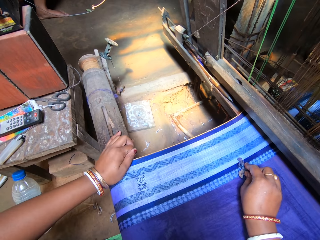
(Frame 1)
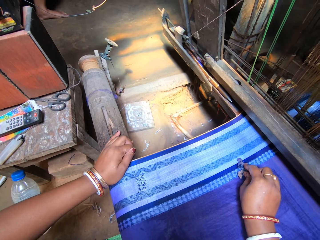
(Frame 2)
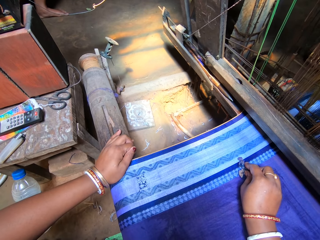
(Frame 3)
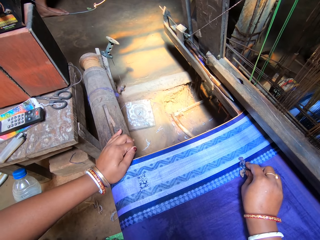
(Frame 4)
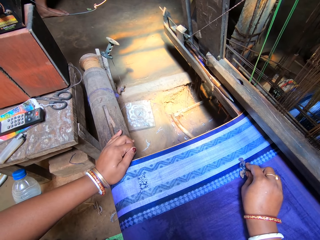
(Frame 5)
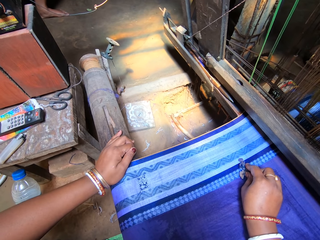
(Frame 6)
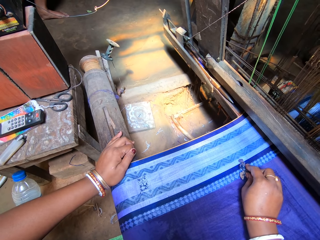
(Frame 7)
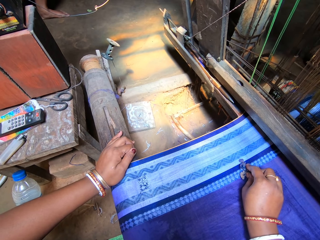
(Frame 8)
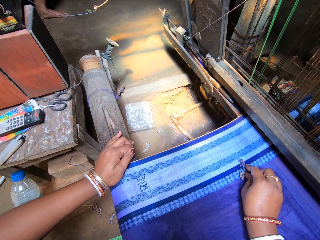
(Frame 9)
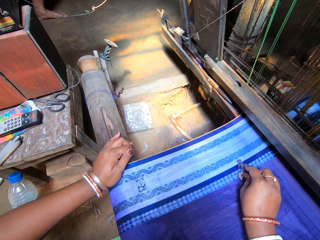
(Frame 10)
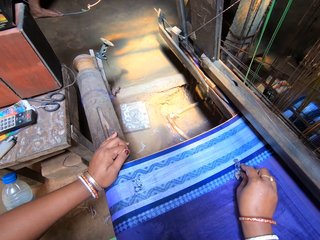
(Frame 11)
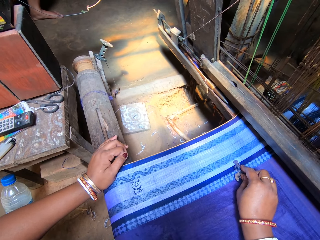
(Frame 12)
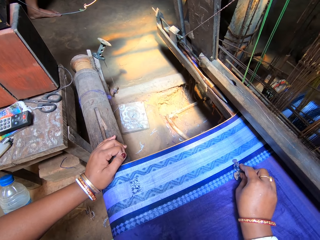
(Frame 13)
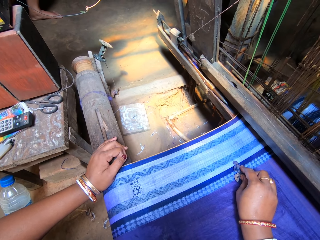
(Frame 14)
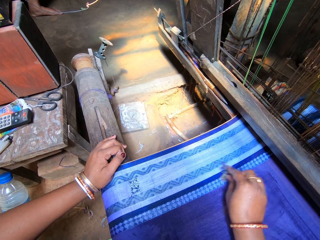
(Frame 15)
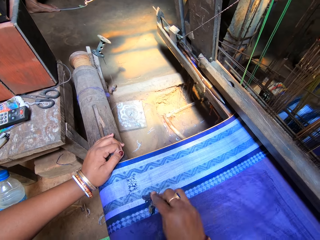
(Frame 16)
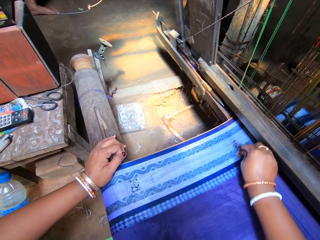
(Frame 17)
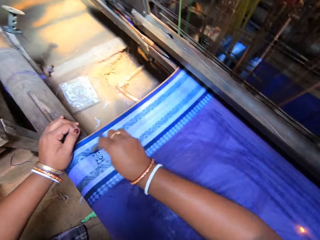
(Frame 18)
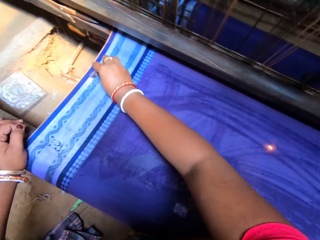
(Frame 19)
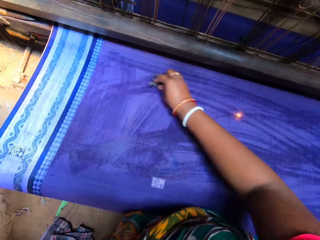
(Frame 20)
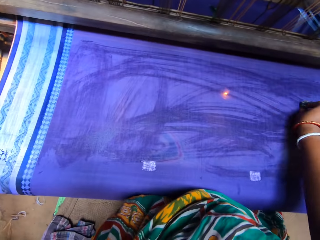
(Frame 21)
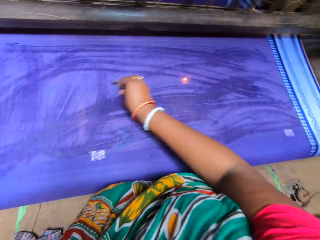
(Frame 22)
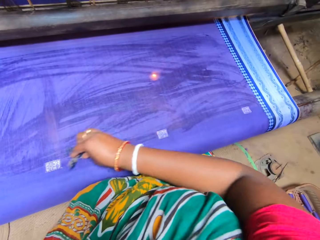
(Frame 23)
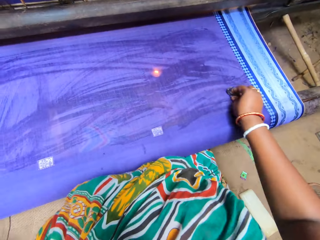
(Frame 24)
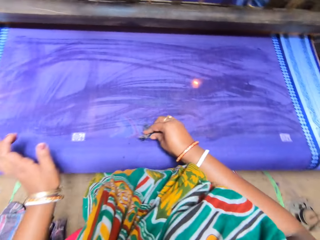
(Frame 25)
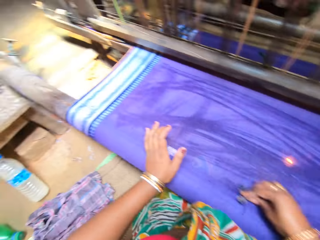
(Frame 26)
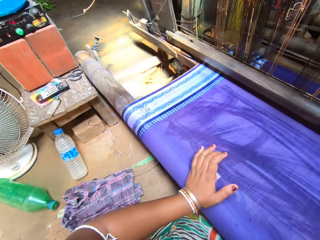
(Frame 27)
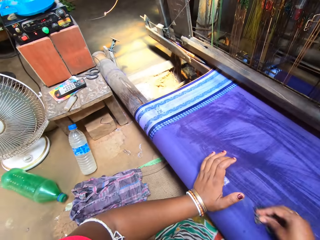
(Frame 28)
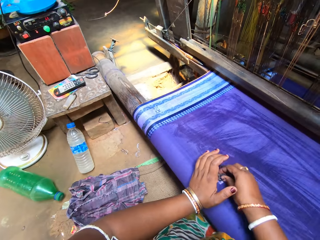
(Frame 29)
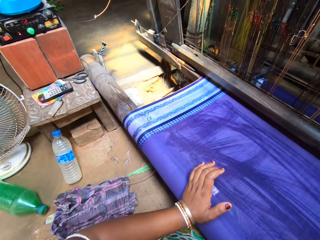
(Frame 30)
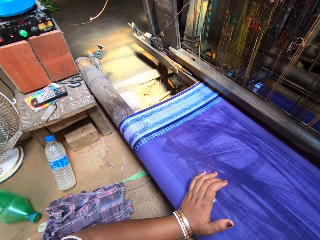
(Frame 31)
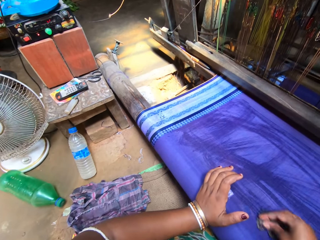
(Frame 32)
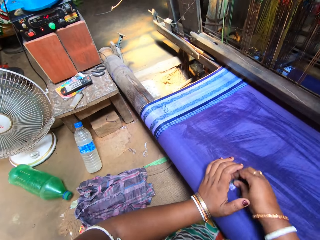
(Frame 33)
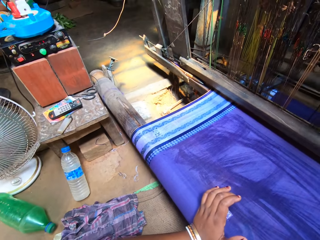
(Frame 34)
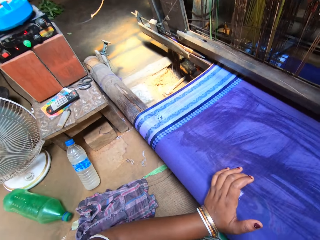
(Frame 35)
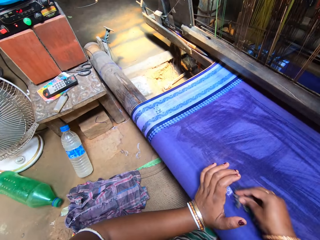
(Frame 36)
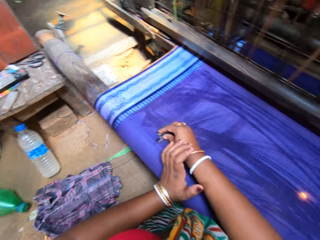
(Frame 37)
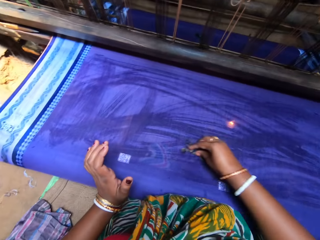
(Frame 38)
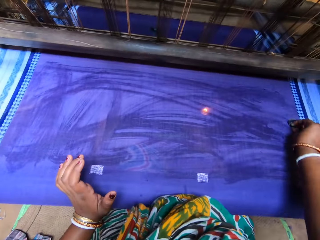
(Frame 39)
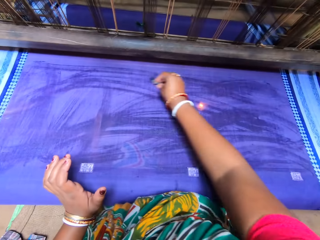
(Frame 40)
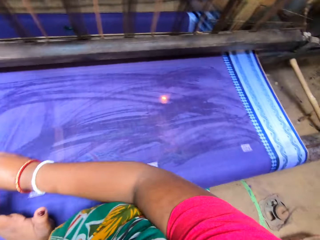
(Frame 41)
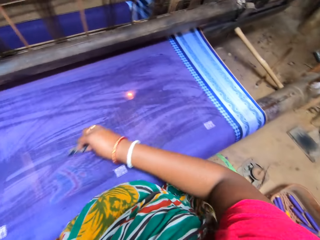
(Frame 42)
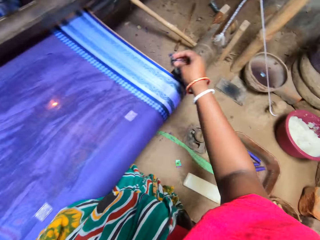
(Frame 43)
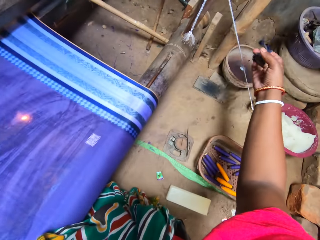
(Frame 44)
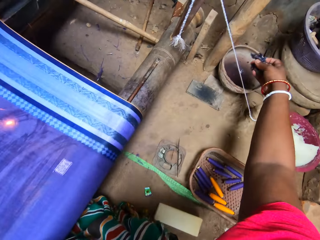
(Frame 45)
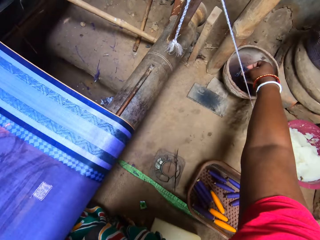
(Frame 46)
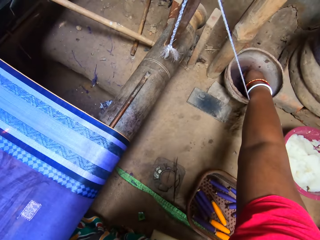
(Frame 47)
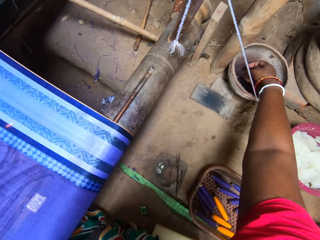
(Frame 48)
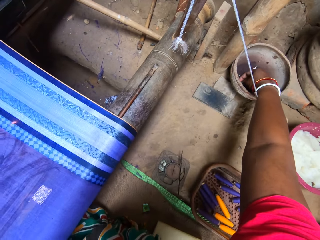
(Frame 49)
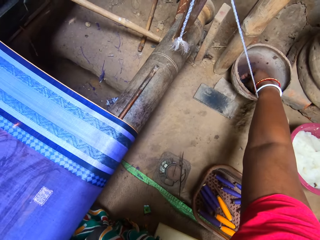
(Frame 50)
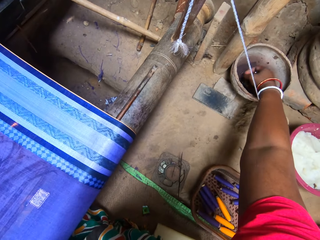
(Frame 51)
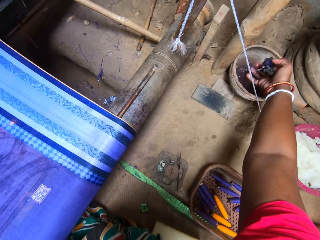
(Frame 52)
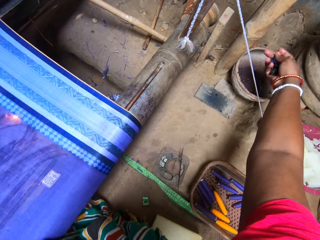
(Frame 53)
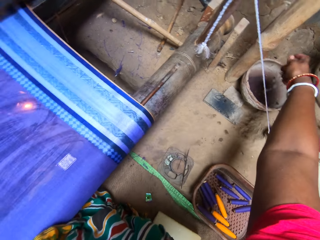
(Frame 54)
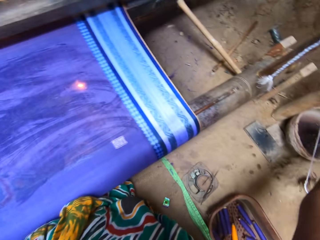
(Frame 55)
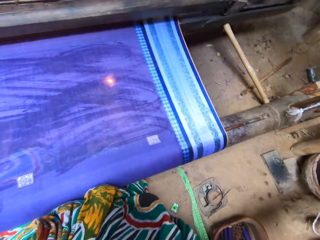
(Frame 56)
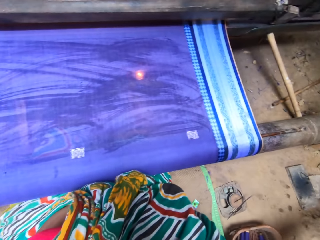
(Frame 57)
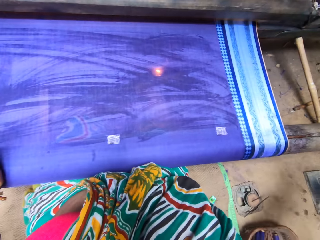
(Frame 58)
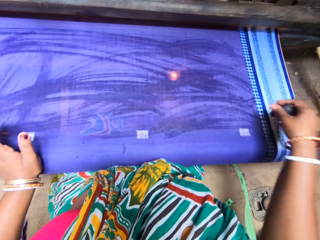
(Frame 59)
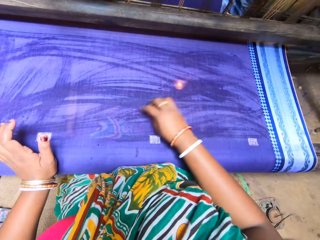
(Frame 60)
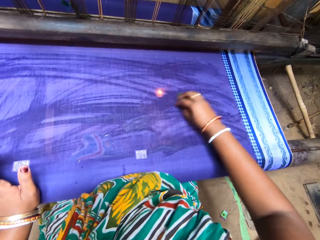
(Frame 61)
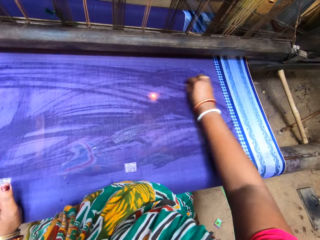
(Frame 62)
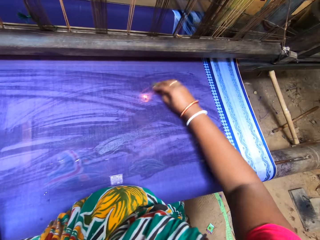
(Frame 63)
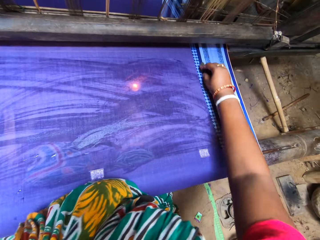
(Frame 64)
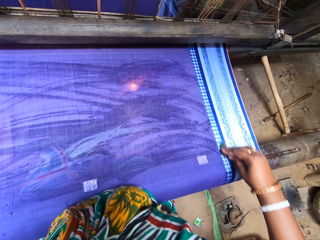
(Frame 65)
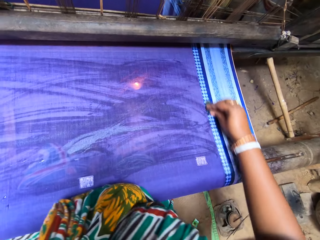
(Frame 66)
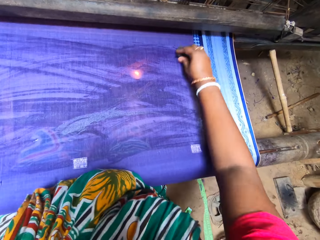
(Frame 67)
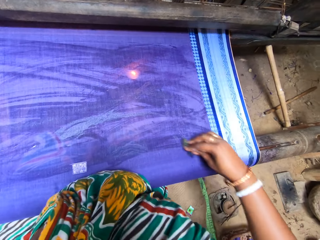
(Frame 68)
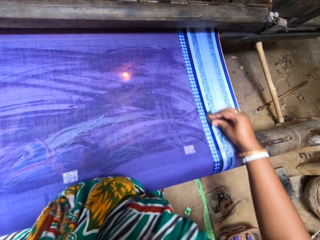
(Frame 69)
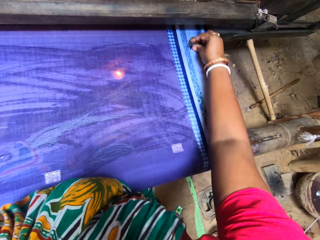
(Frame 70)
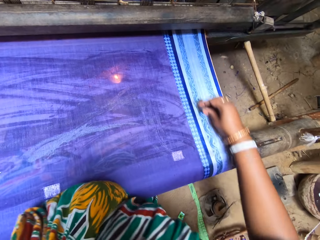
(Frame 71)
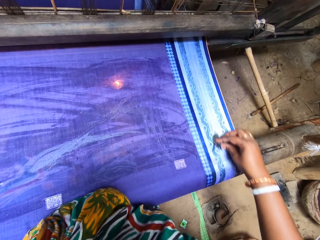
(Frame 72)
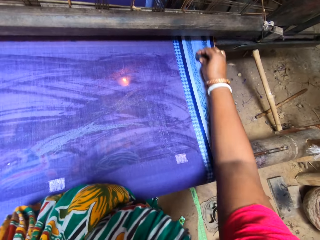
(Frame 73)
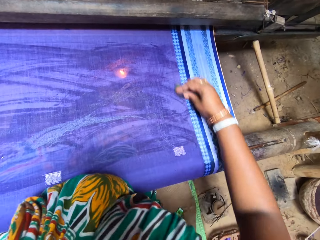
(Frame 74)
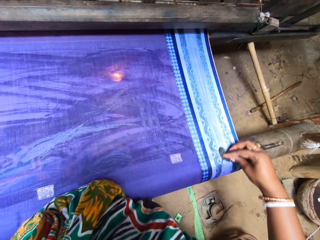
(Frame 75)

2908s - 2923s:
The camera wearer rubs the cloth across the fabric with her right hand. She spreads water on the fabric. She dips the cloth in the bowl of water on the ground with her right hand. She squeezes the cloth with her right hand. She removes her hands. She rubs the cloth across the fabric with her right hand. She spreads water on the fabric.

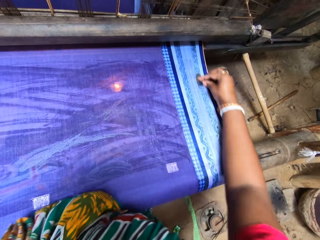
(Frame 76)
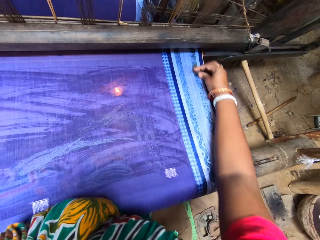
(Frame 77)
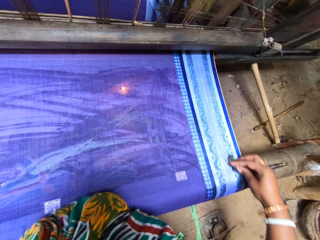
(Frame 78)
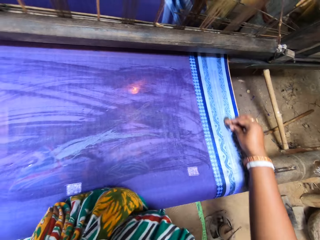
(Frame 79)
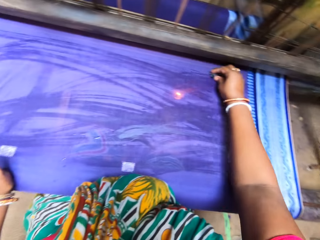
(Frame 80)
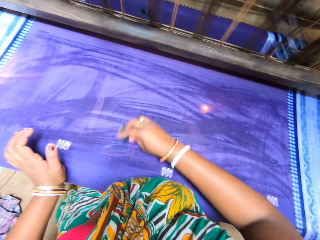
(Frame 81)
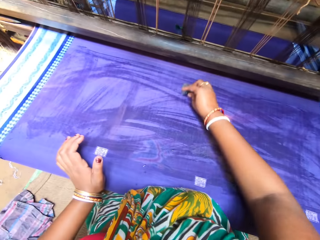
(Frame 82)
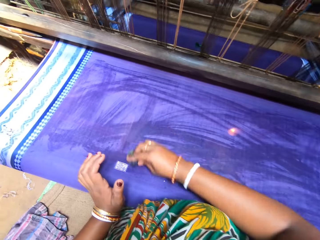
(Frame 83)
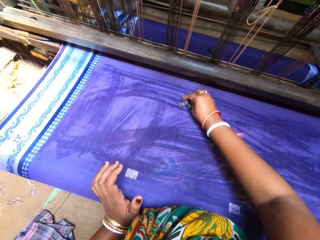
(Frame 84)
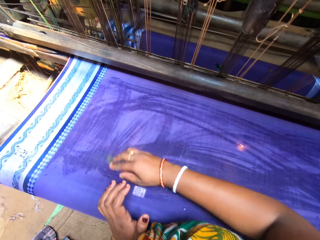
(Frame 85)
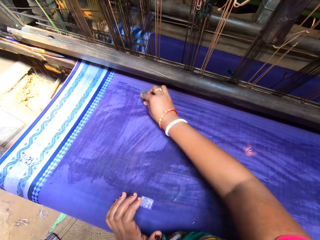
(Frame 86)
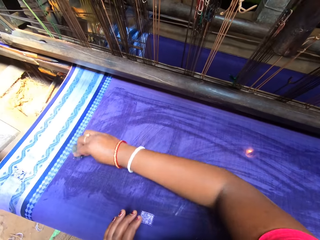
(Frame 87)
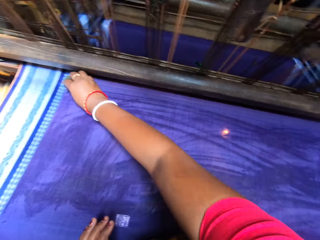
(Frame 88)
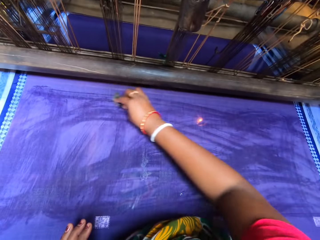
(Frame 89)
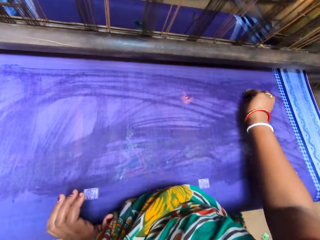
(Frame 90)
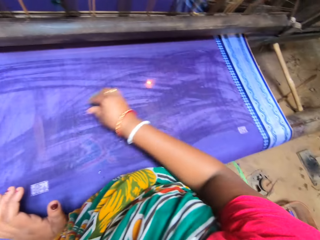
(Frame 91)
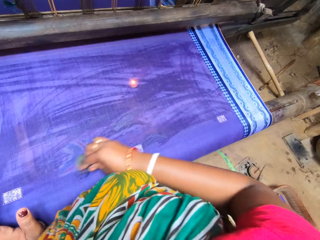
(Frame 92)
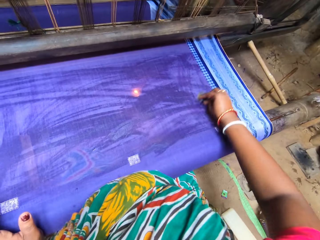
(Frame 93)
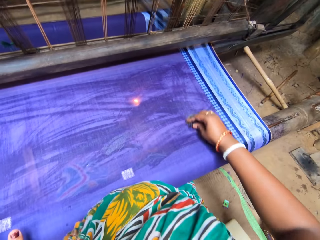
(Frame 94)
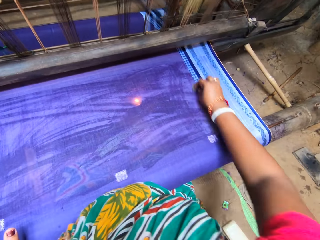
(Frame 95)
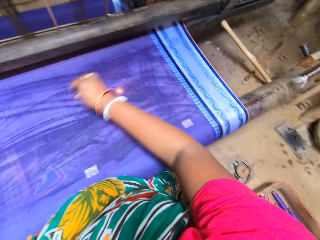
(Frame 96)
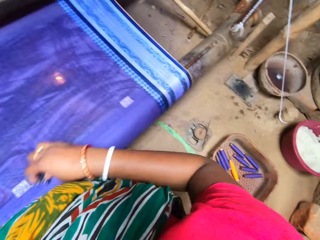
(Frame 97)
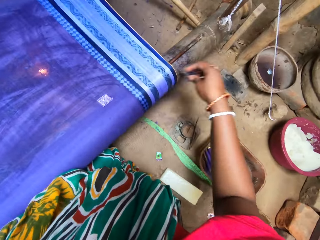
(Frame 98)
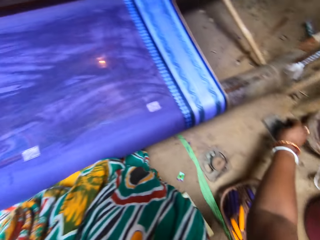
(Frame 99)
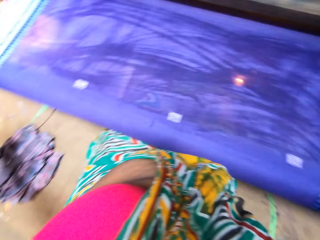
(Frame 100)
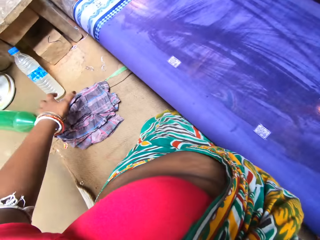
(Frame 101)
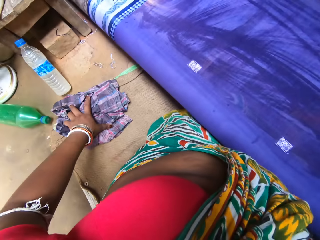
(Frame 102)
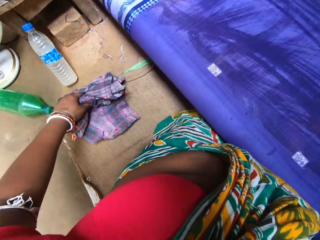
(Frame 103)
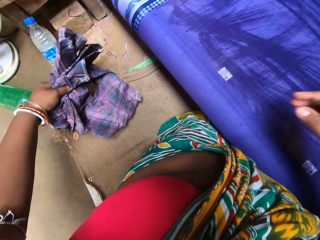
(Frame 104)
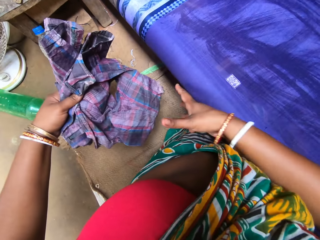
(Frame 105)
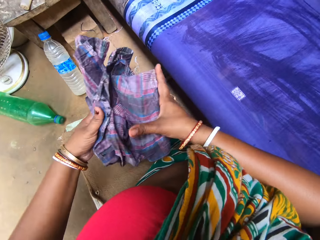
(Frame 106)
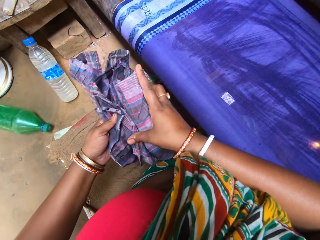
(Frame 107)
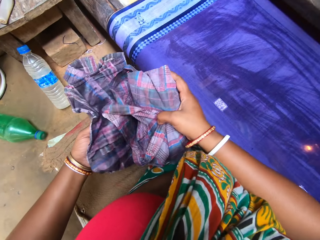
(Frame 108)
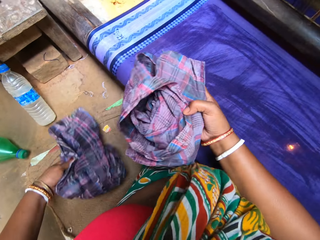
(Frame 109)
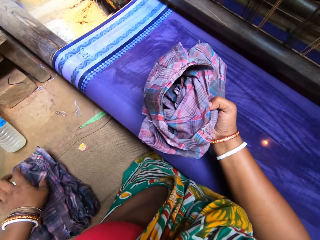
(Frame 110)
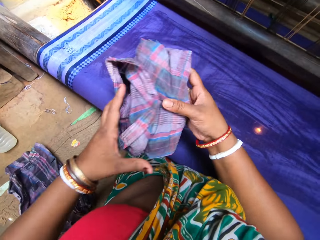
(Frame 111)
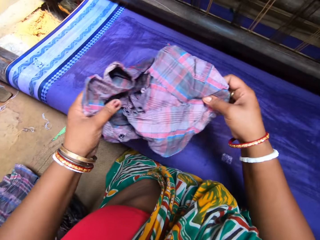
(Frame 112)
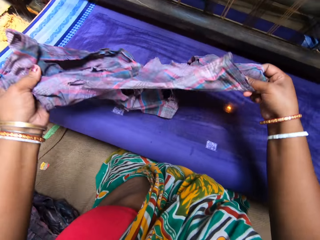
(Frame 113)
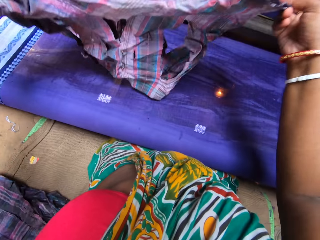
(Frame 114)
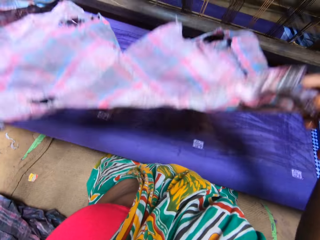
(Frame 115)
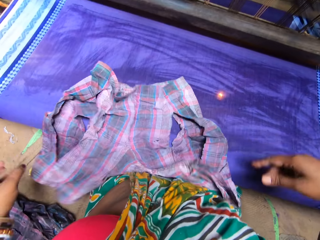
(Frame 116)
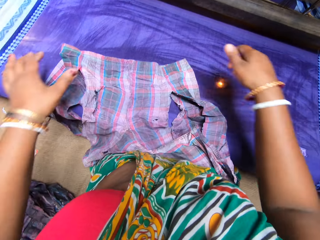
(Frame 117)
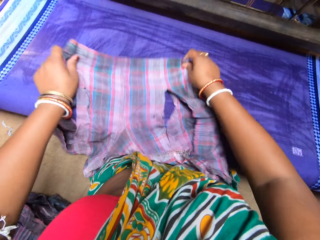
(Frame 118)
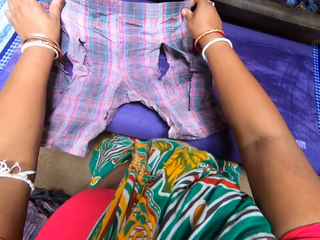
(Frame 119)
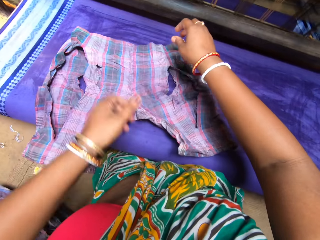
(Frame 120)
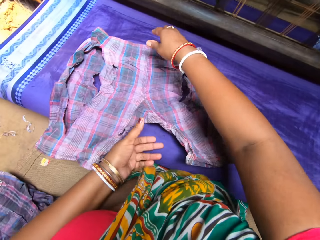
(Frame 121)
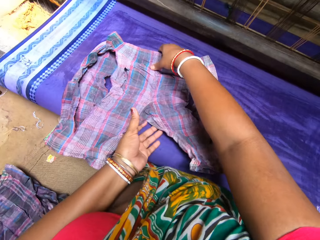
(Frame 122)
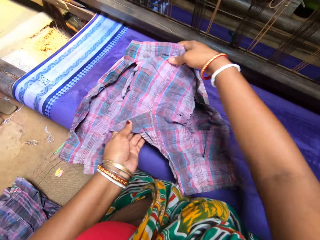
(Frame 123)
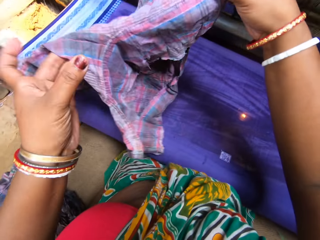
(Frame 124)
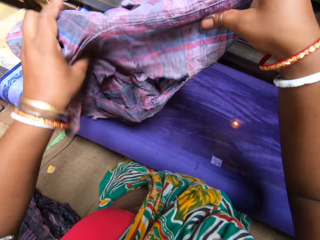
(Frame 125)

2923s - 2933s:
The camera wearer drops the cloth on a wood on the ground with her right hand. She removes her hand. She picks a pair of cloth from the ground with her left hand. She drops a cloth on the ground with her left hand. She unfolds the cloth with both hands. She spreads the cloth on the fabric with both hands. She folds the cloth with both hands. She places it on the fabric.
